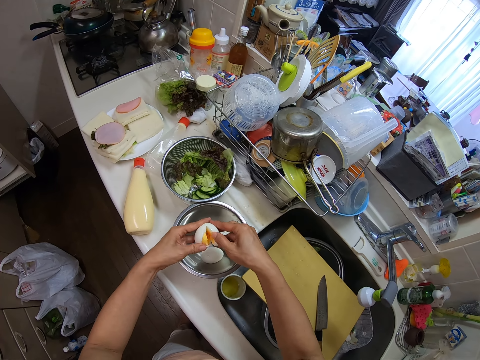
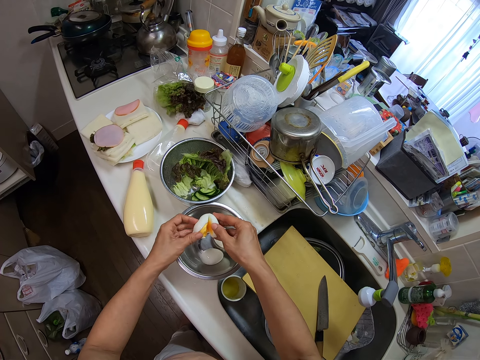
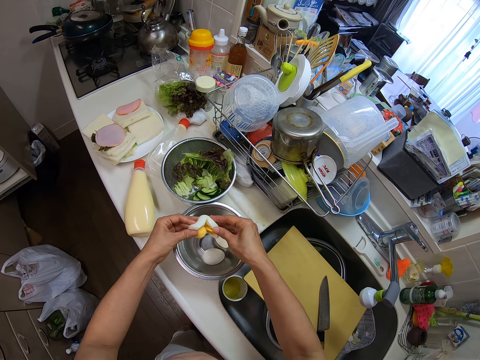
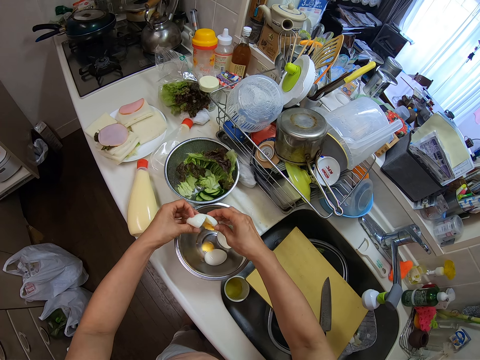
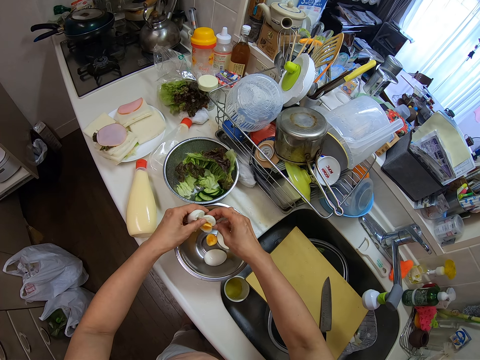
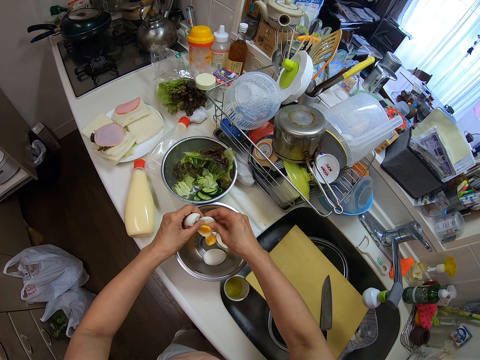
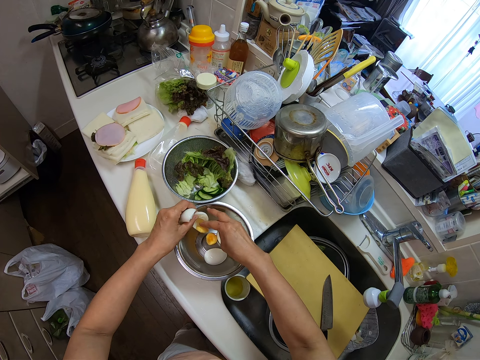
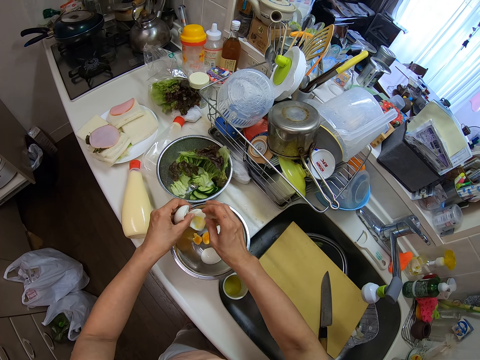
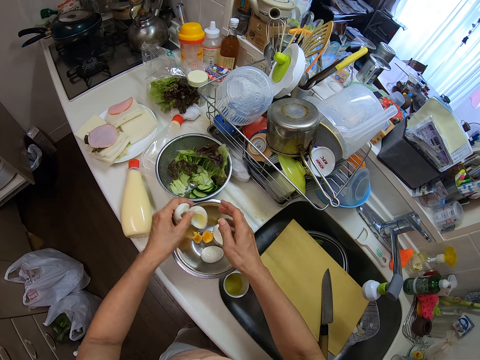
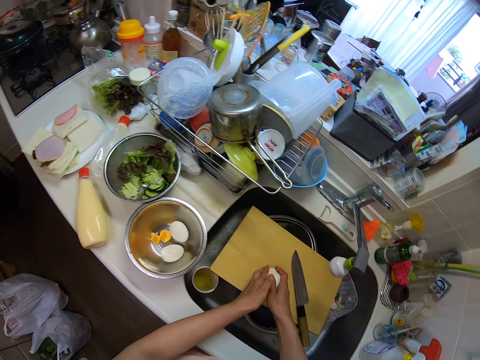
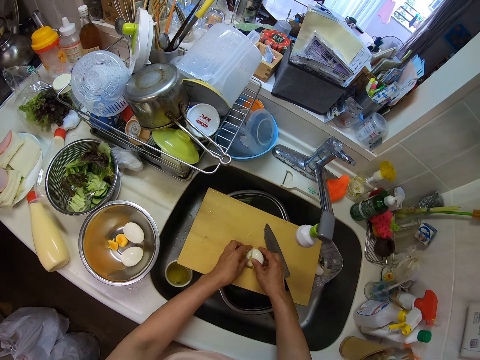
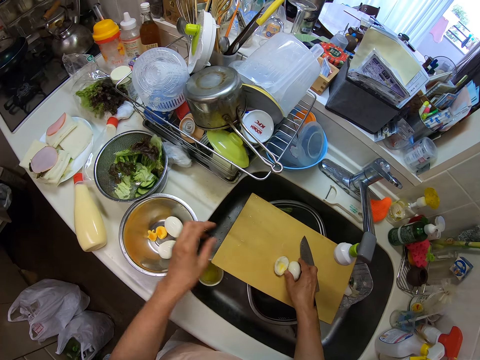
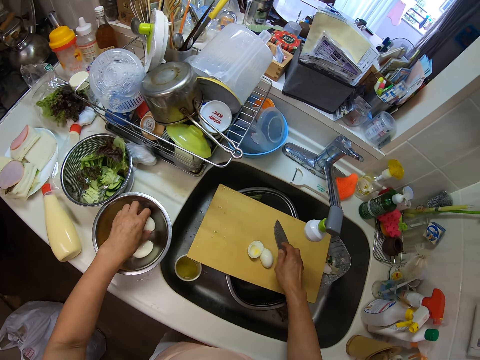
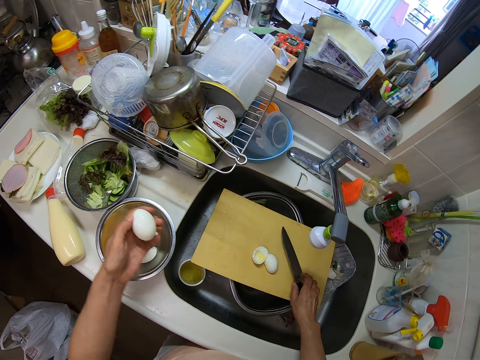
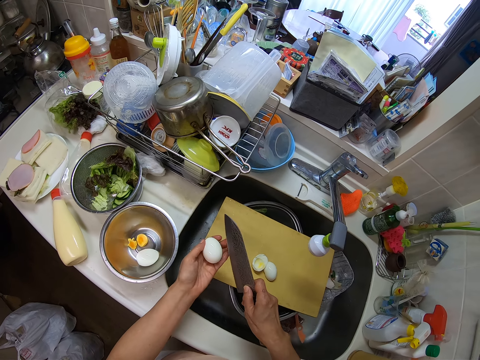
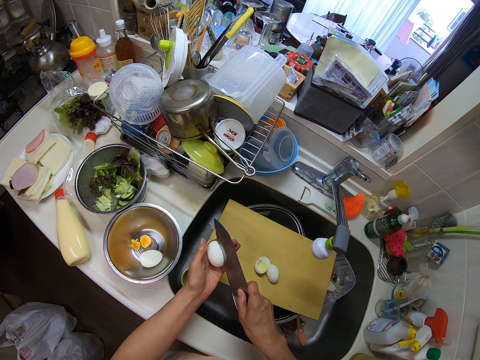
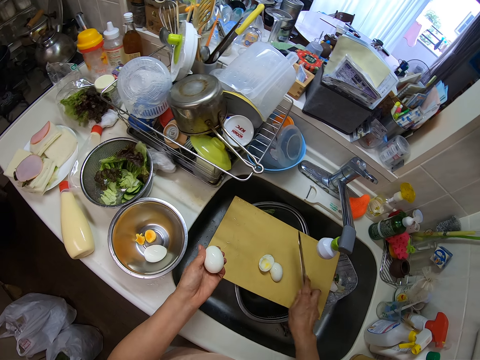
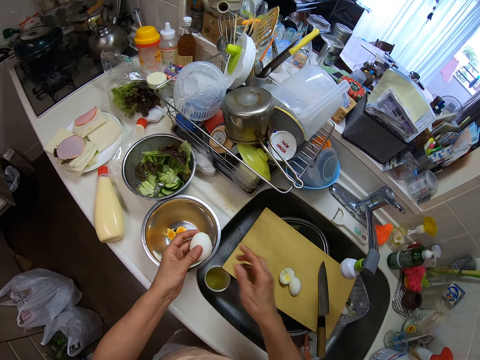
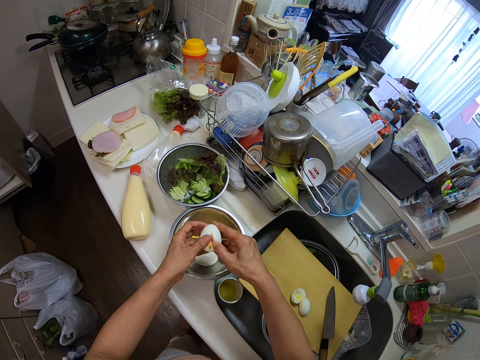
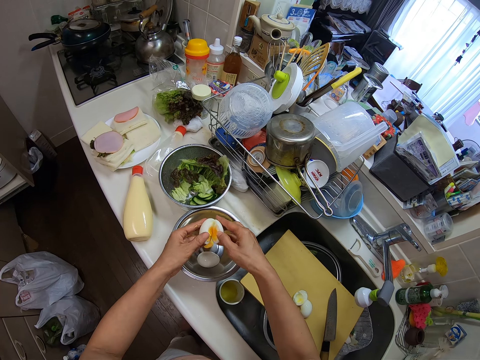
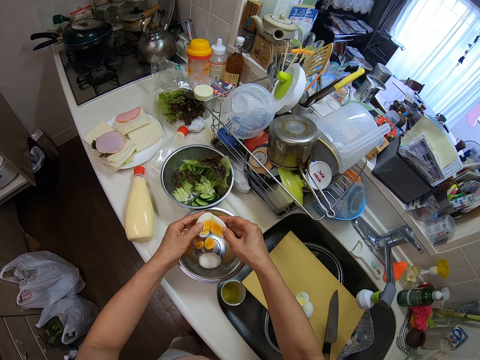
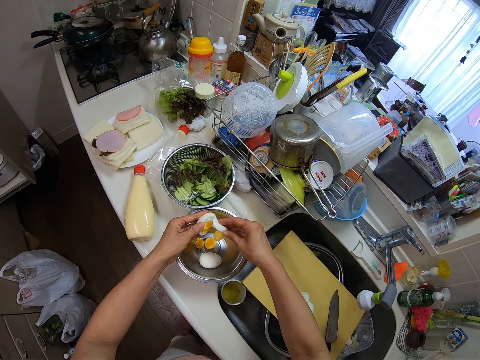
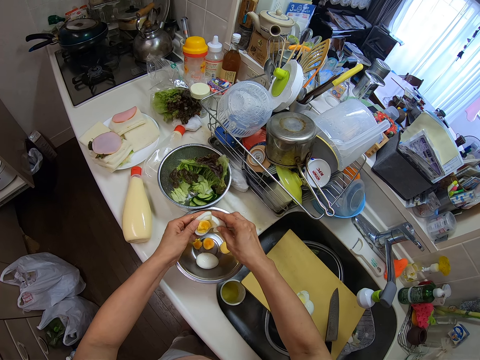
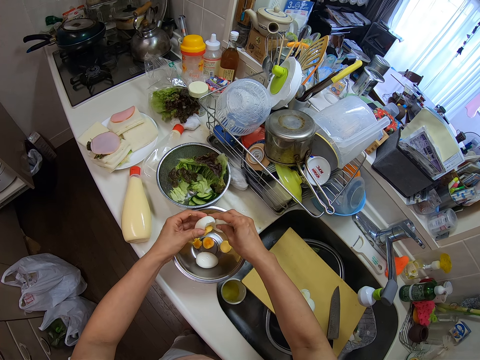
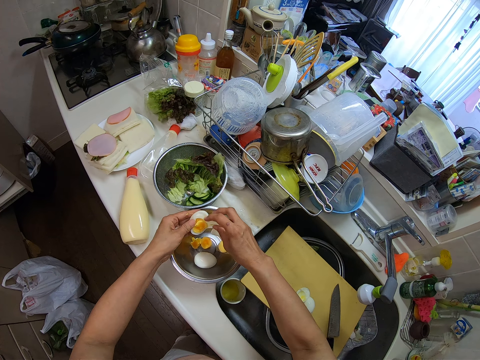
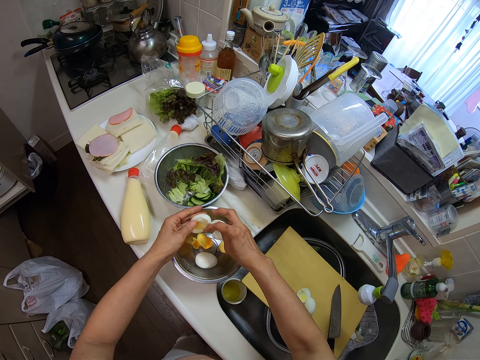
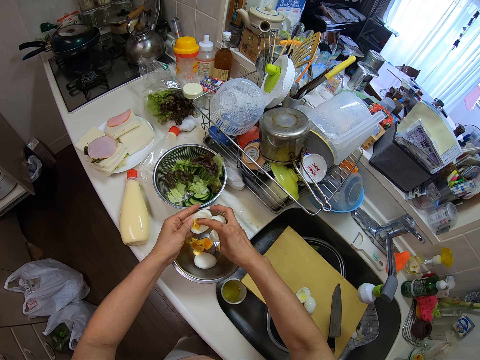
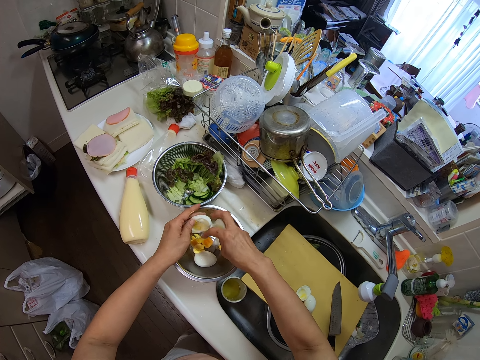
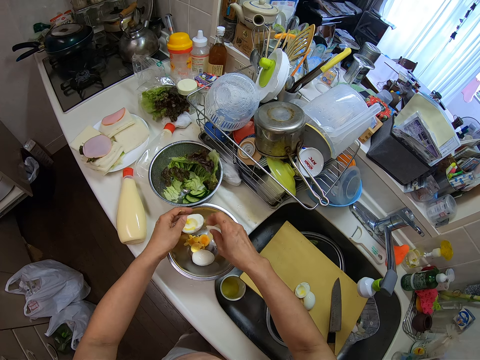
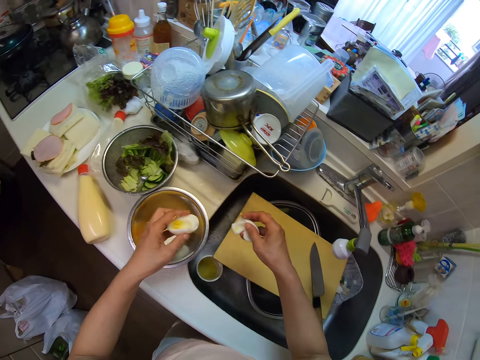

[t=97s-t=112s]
The camera wearer opens the sliced egg. He removes the yolk from the egg. He wipes the egg with his fingers. He places the egg white on the table with his hands. He picks up an egg from the container on the table with his left hand. He picks up the knife from the cutting board with his right hand. He cuts the egg with the knife in his right hand. He drops the knife on the cutting board with his right hand. He removes the egg yolk from the egg white into the container with his hands. He removes the yolk from the egg. He removes the yolk from the egg again. He removes the yolk.

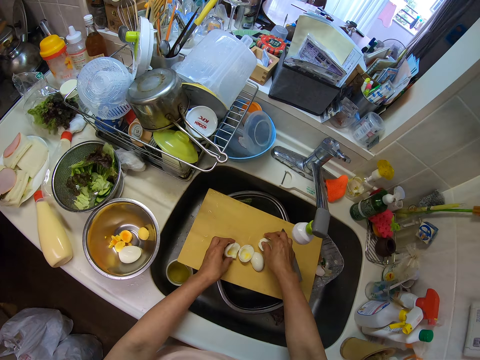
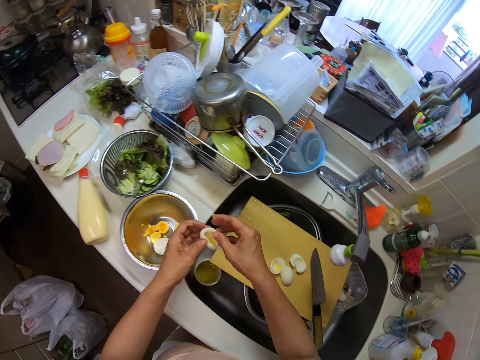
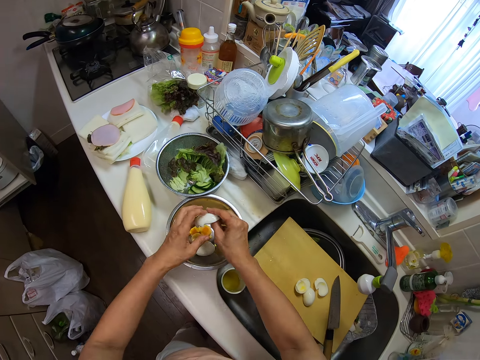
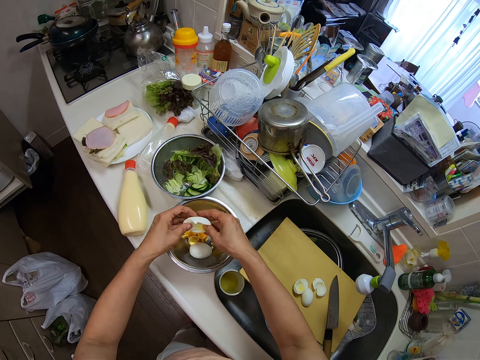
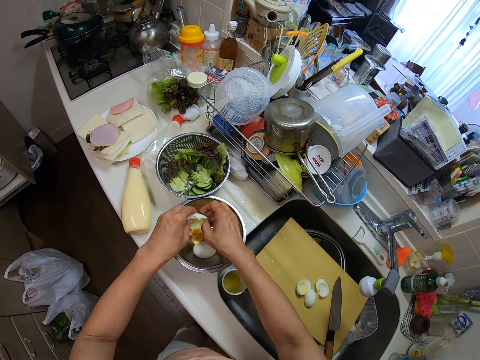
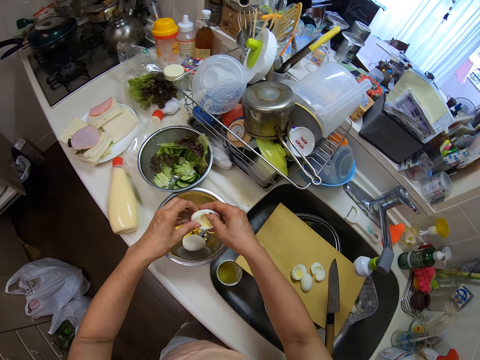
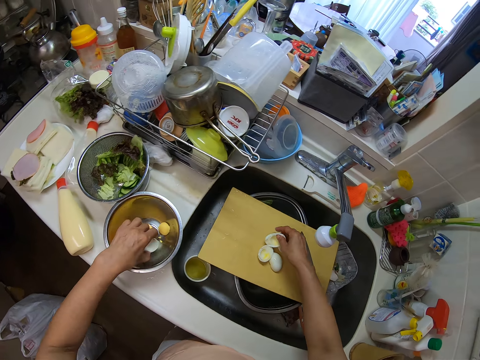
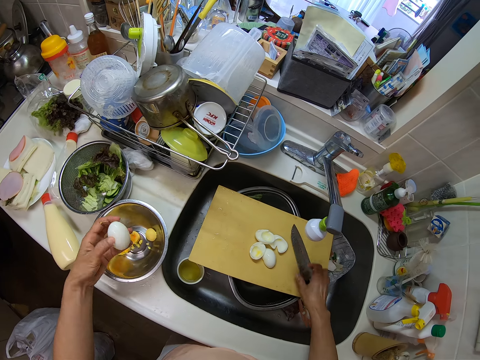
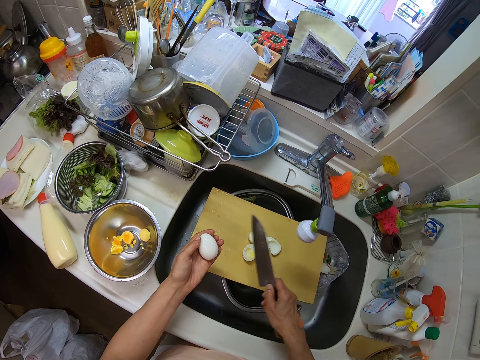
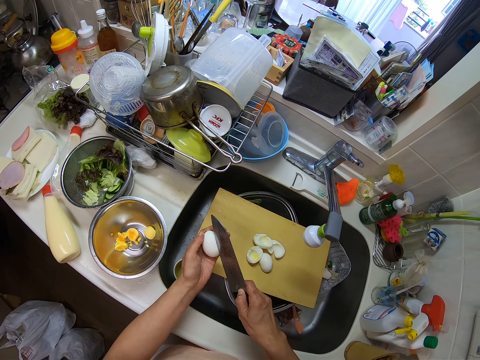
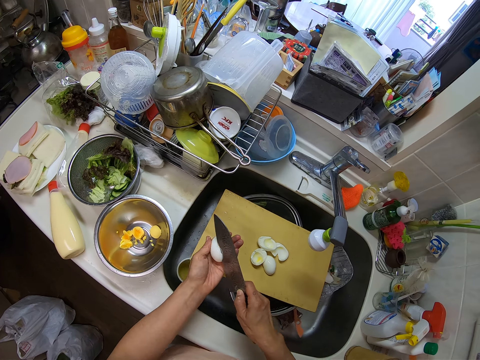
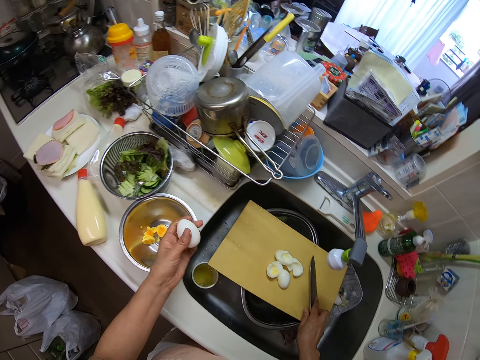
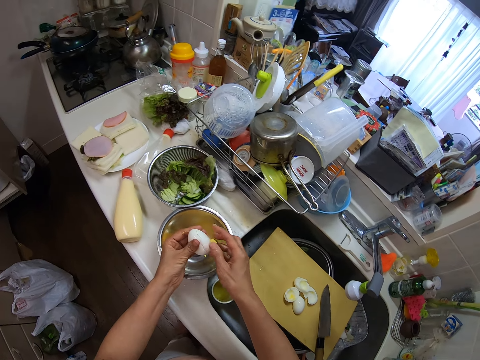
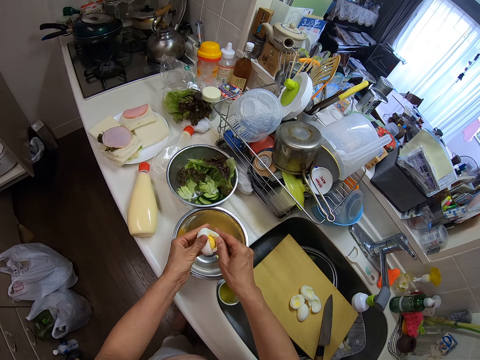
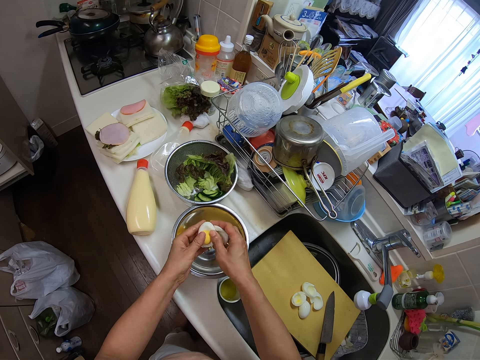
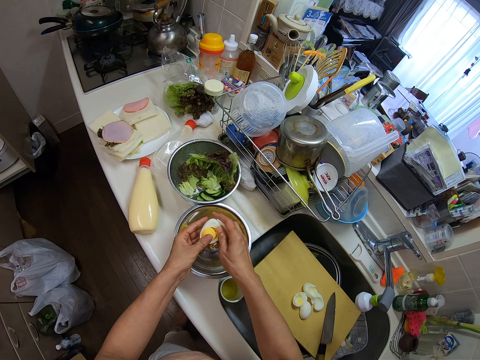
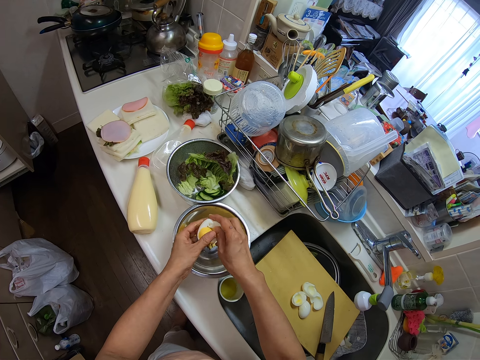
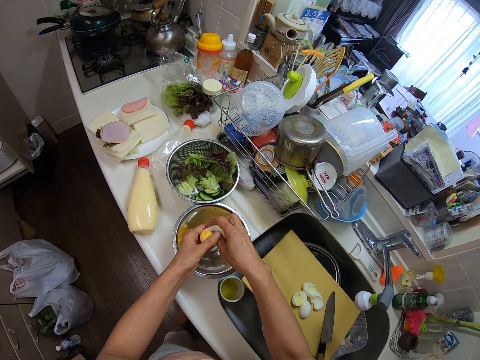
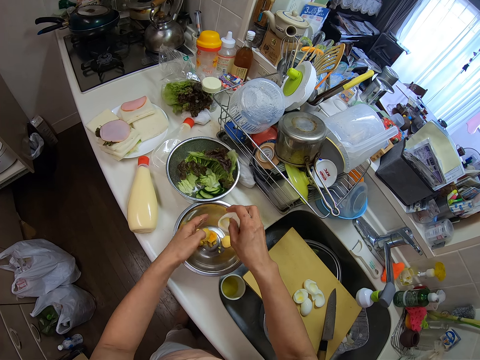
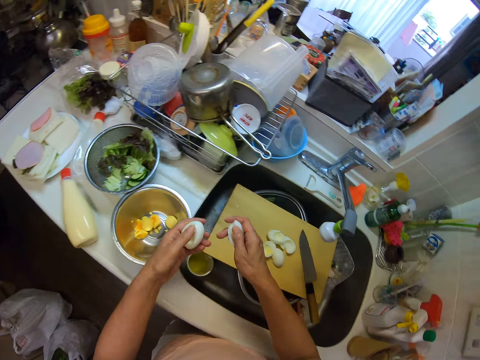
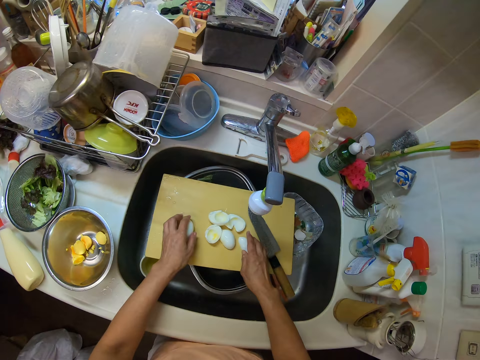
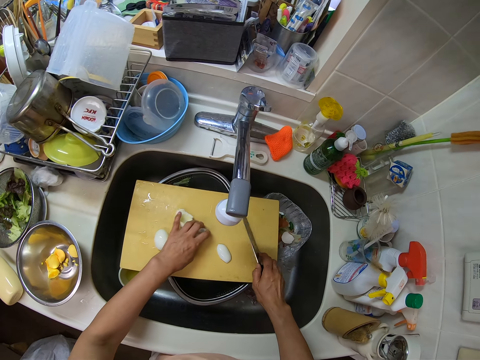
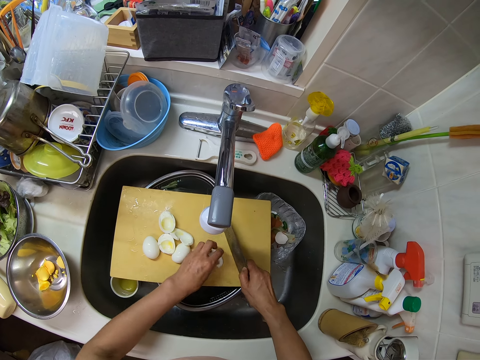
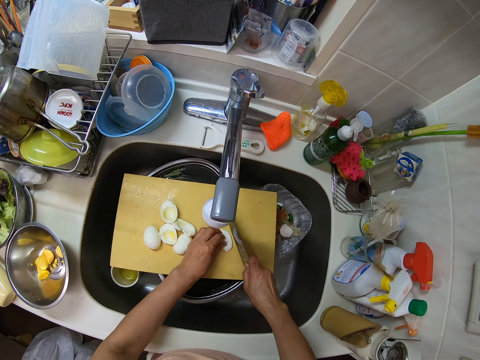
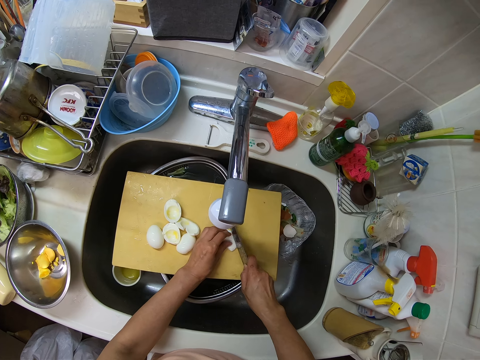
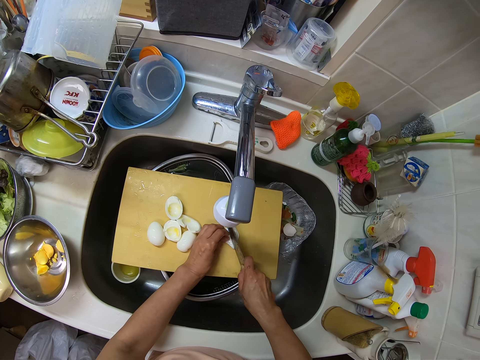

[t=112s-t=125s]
The camera wearer places the egg white on the table with his hands. He picks an egg white from the cutting board with his left hand. He removes the egg yolk from the egg white into the container with his hands. He places the egg white on the cutting board with his right hand and picks an egg from the container on the table with his left hand. He picks the knife from the cutting board with his right hand. He cuts the egg with the knife in his right hand. He drops the knife on the cutting board with his right hand. He removes the egg yolk from the egg white into the container with his hands. He opens the sliced egg. He places the egg white on the table with his hands. He holds the knife. He adjusts the pieces of egg white on the cutting board with his left hand and picks the knife from the cutting board with his right hand. He picks the egg. He cuts the pieces of egg white on the table into pieces with the knife in his right hand.
